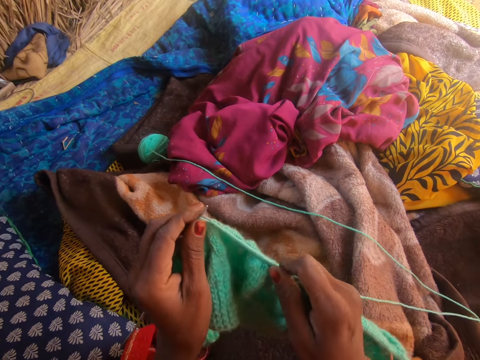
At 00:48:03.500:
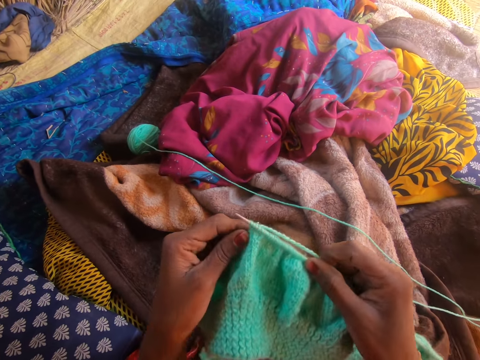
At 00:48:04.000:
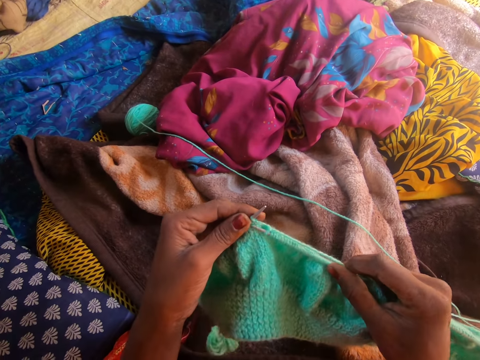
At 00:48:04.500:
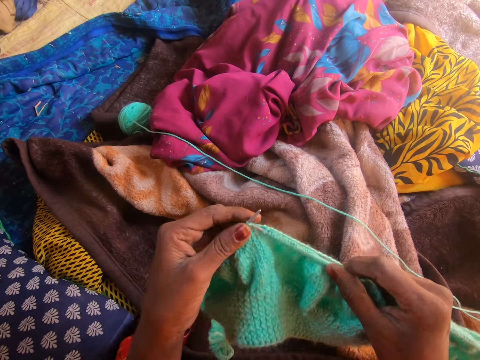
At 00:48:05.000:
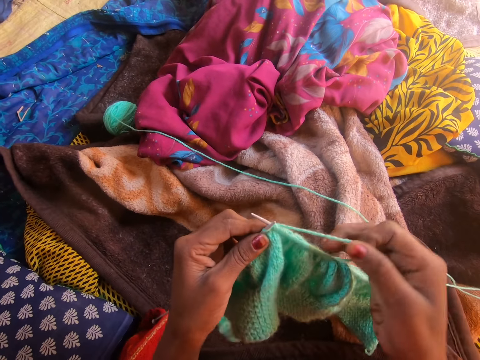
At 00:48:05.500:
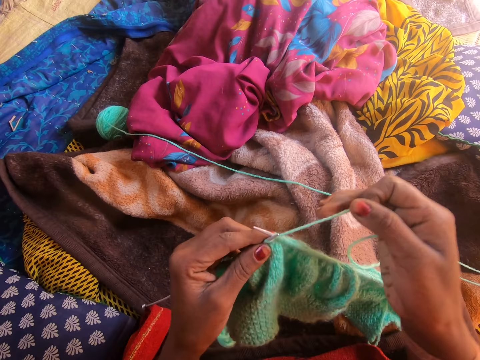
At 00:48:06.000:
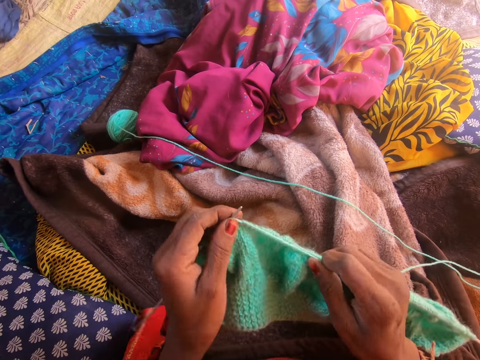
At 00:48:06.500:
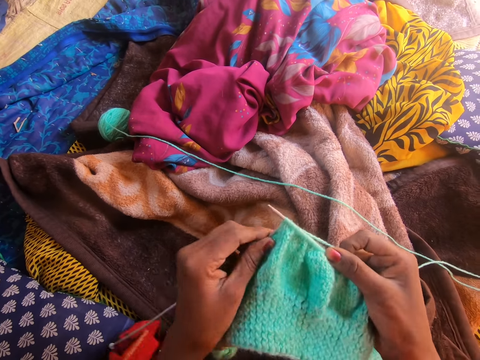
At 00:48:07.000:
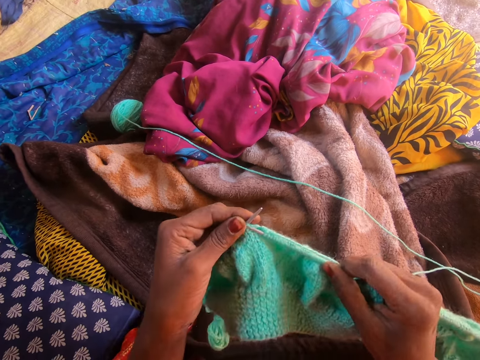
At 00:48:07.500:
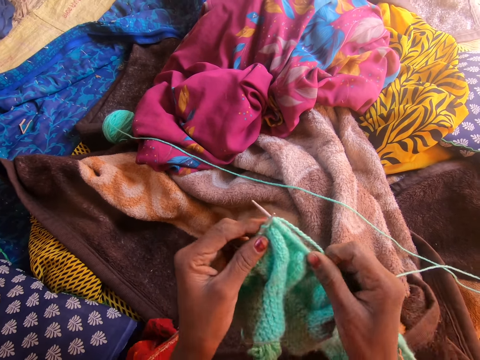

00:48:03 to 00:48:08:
The camera wearer knits the fabric.

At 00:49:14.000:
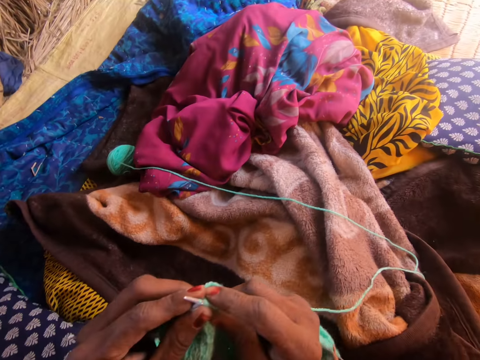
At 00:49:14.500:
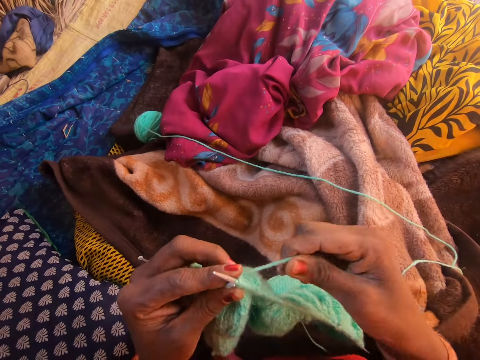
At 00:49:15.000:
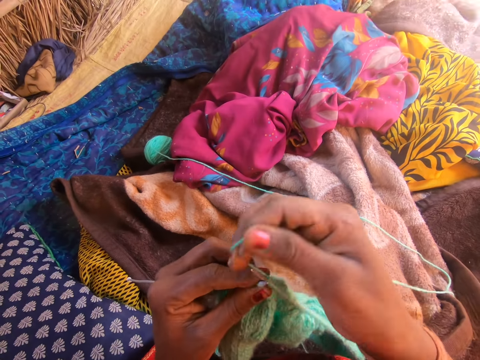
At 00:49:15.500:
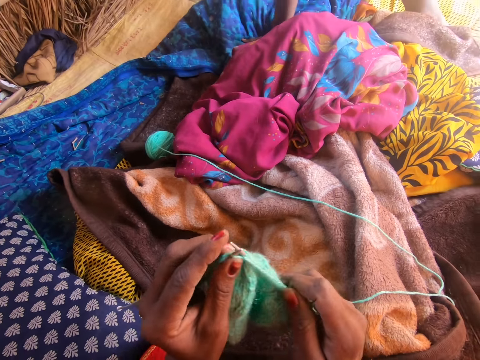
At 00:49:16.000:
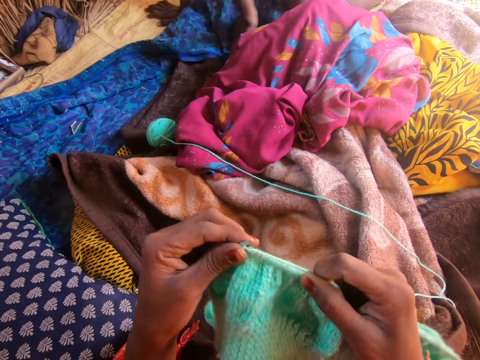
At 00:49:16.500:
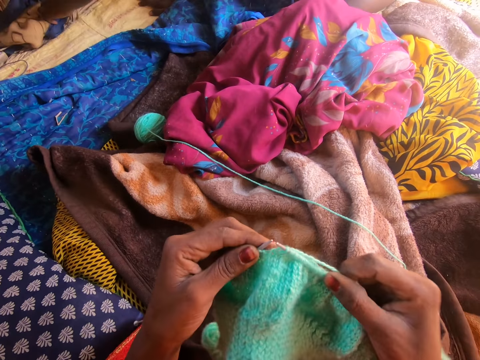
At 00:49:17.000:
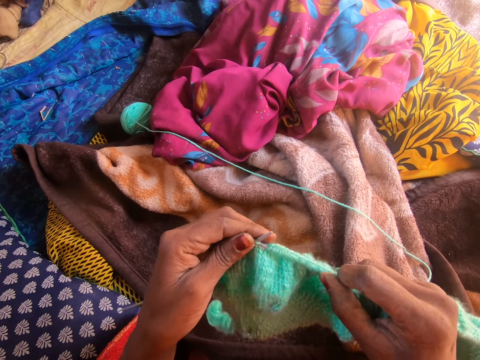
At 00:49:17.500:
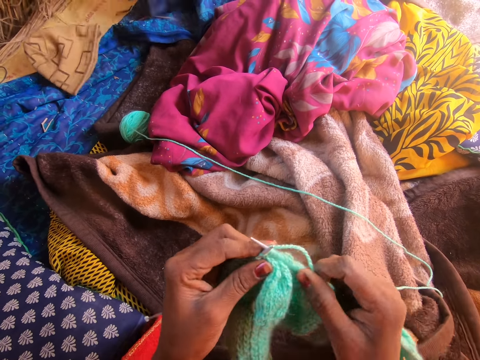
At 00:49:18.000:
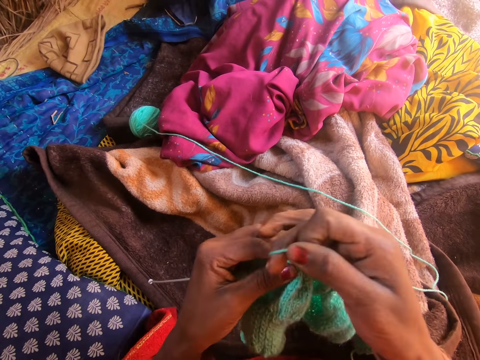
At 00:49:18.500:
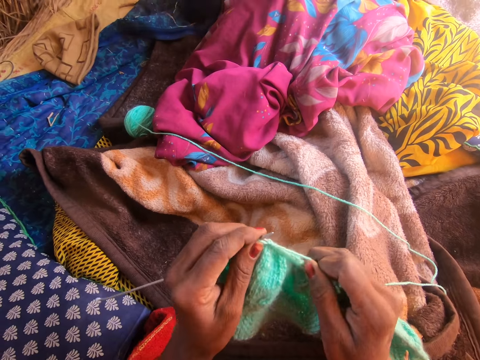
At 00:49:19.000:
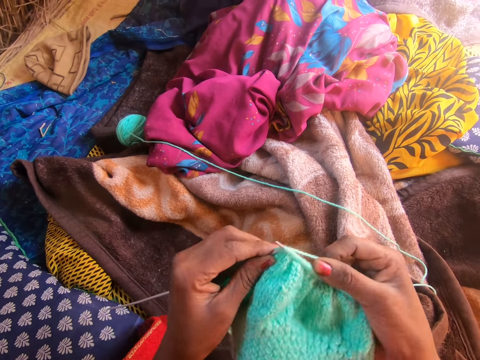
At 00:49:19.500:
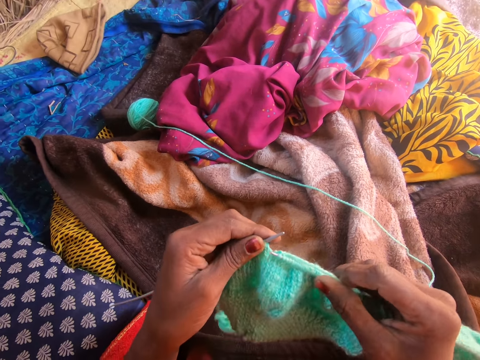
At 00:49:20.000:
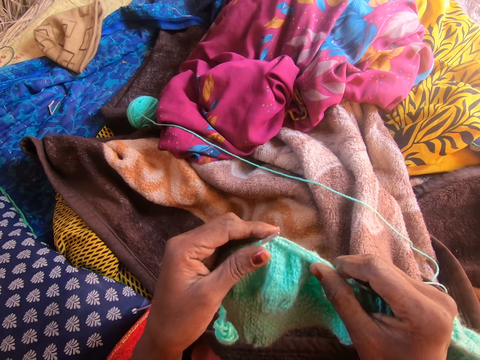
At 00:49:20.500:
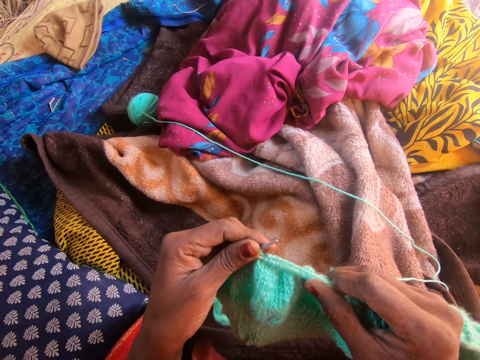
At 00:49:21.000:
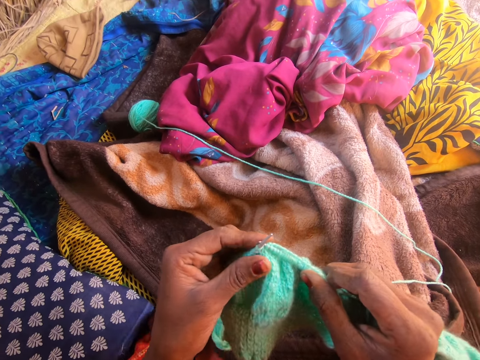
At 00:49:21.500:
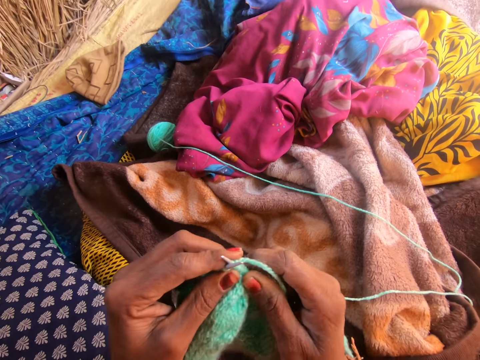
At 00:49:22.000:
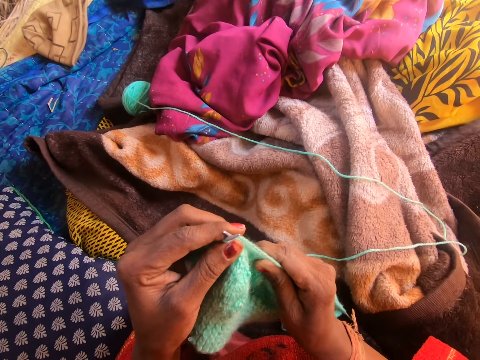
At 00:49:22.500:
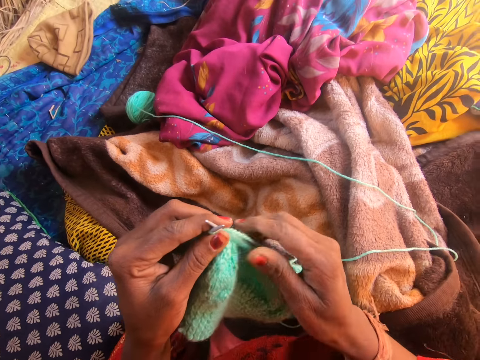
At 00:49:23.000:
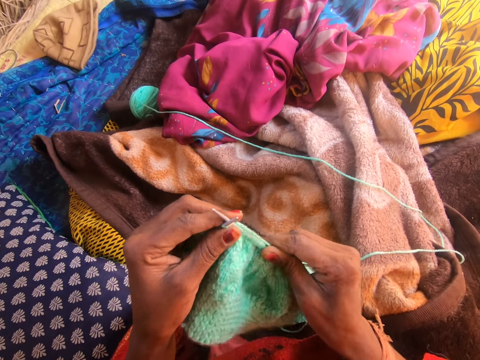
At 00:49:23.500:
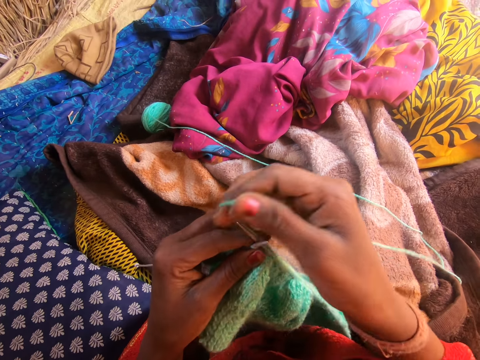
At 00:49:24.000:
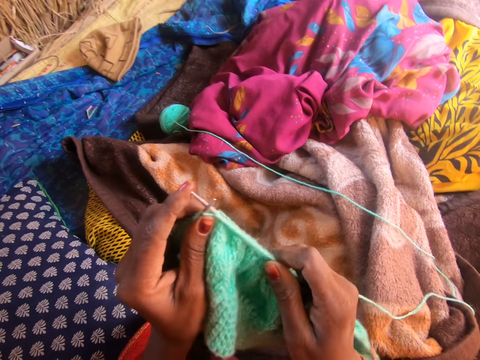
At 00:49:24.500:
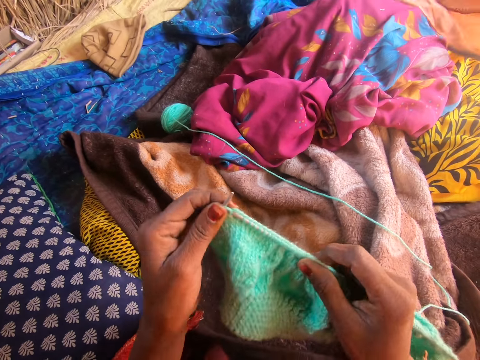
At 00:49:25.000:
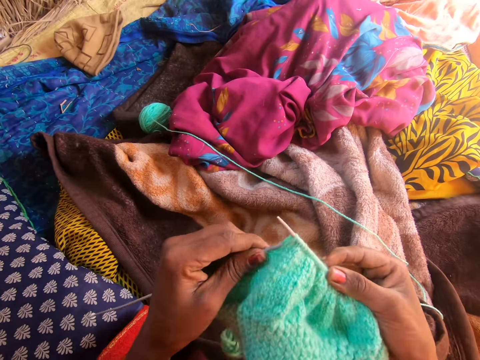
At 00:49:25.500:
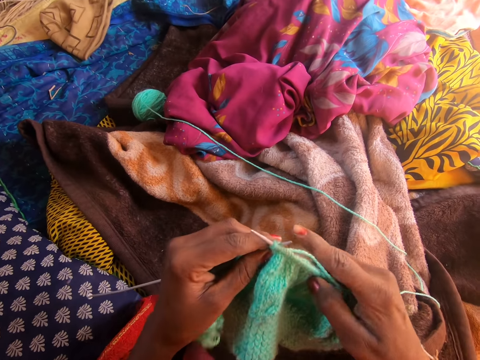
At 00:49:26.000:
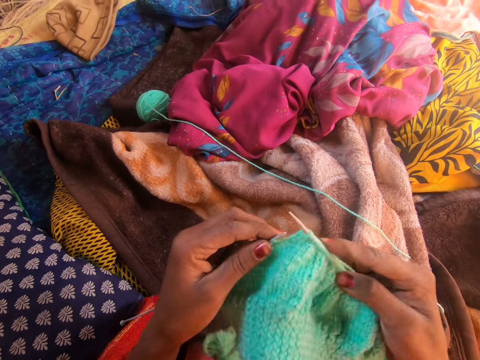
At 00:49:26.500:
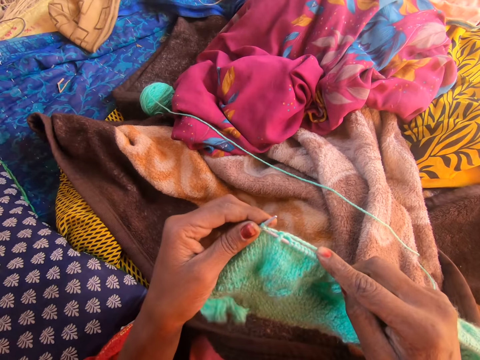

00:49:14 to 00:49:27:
A child crawls into the nest. The child kneels on the mat and picks a blue cloth up from the ground in the tent. The camera wearer knits the fabric. She adjusts the knitted yarn in the knitting needle with her right hand. She loops the yarn on the knitting needle. She knits the fabric with the knitting needle.

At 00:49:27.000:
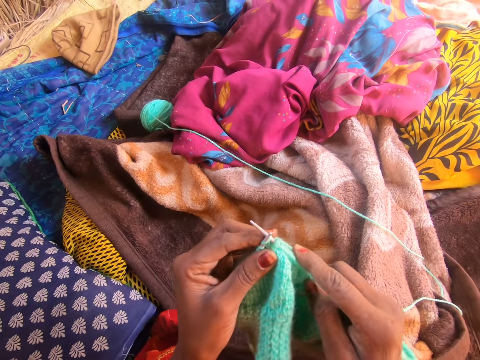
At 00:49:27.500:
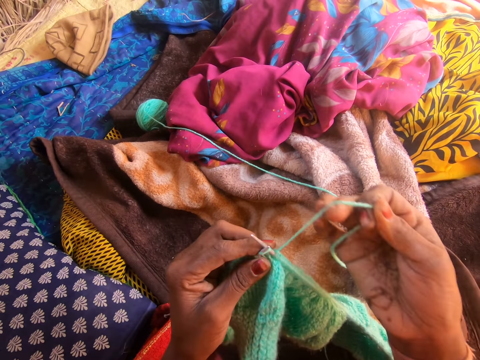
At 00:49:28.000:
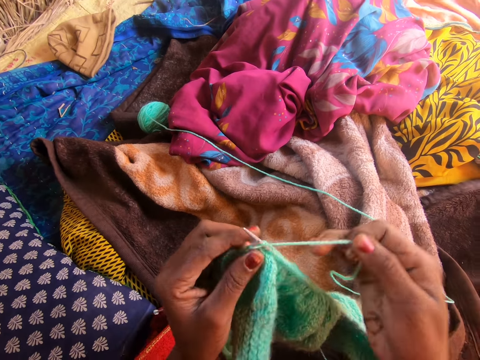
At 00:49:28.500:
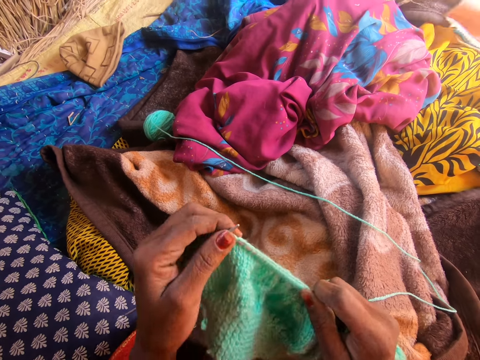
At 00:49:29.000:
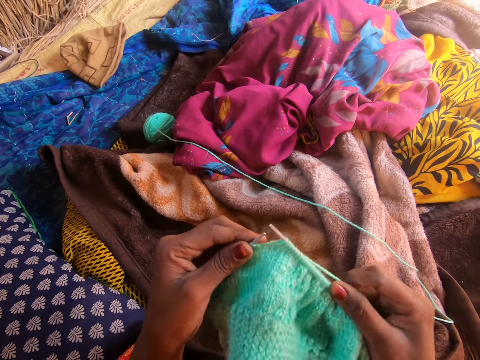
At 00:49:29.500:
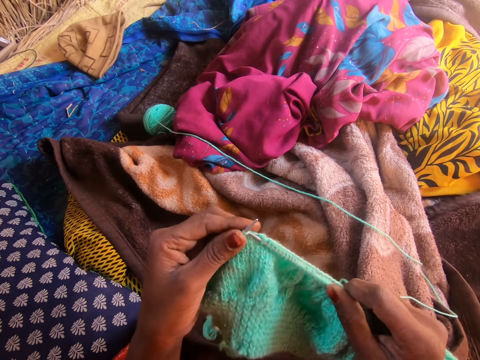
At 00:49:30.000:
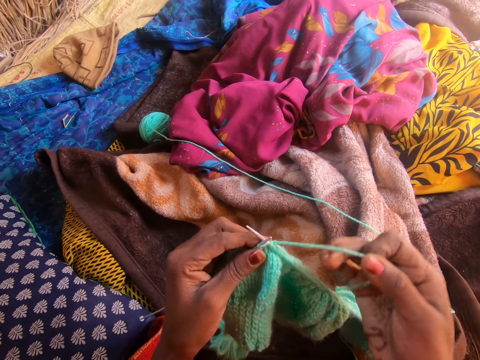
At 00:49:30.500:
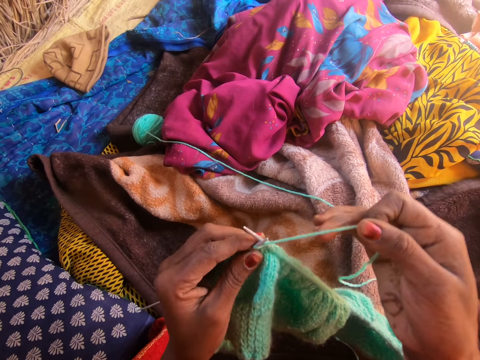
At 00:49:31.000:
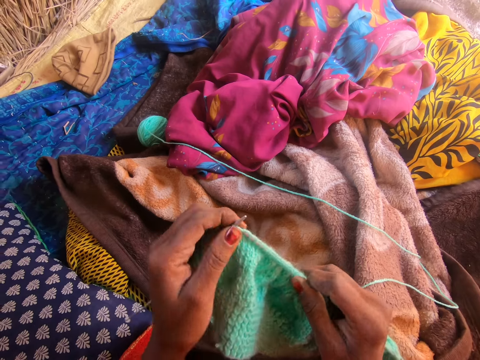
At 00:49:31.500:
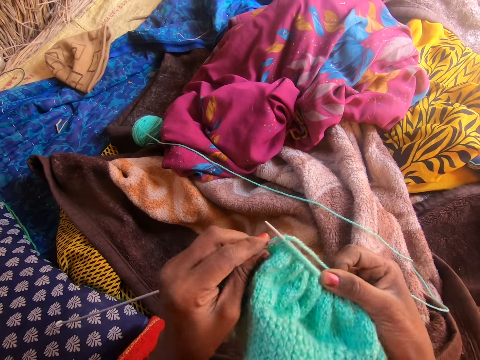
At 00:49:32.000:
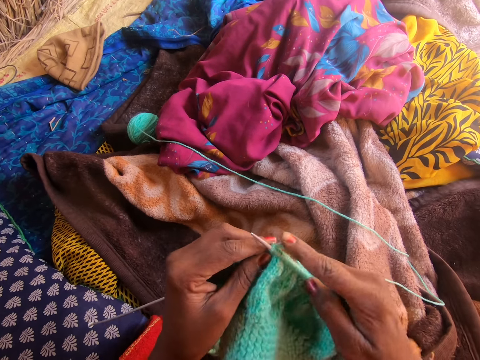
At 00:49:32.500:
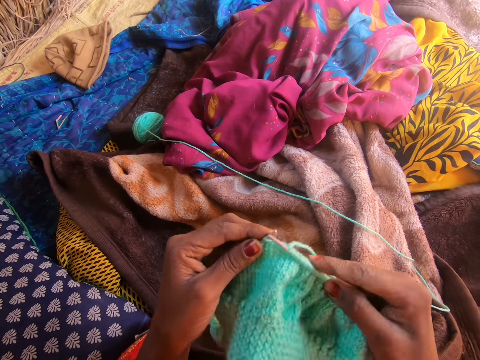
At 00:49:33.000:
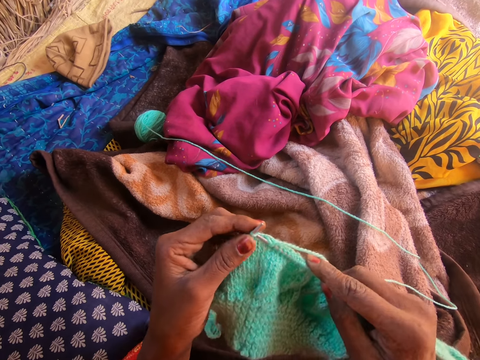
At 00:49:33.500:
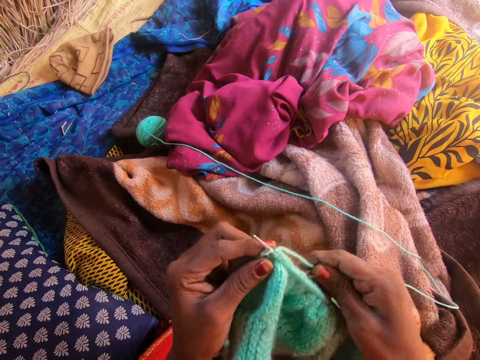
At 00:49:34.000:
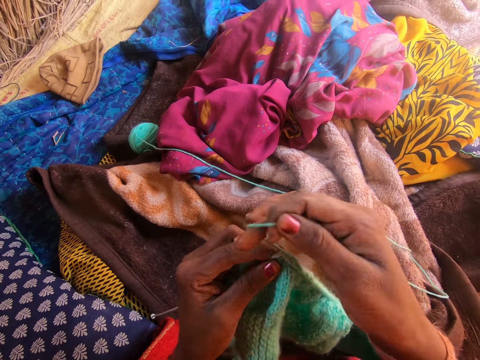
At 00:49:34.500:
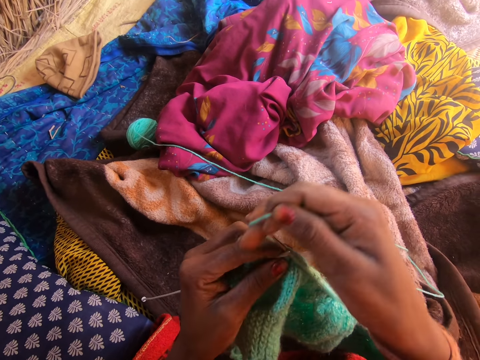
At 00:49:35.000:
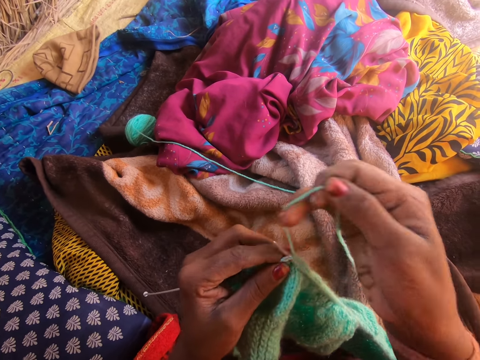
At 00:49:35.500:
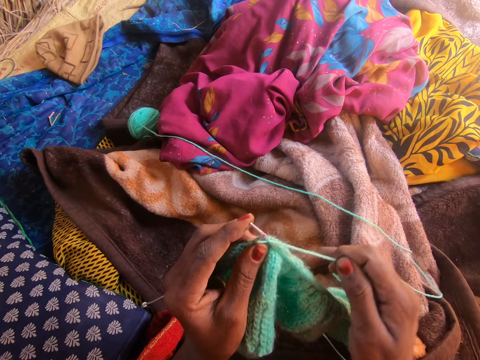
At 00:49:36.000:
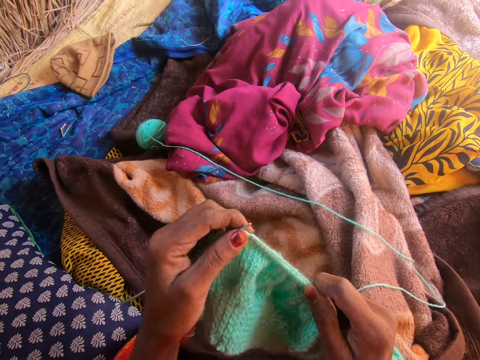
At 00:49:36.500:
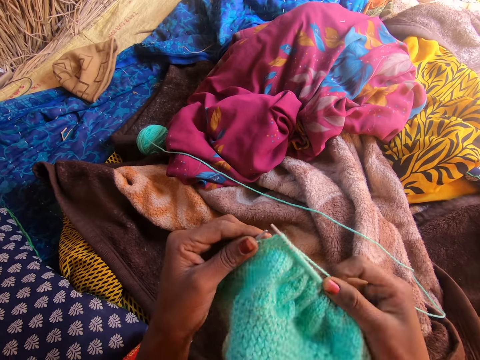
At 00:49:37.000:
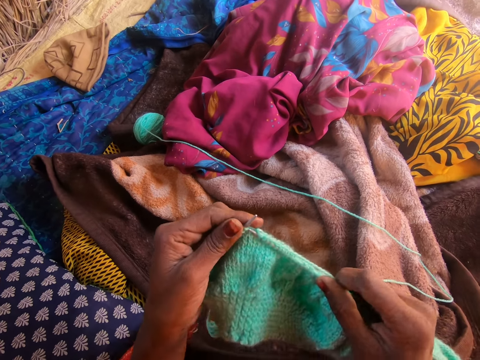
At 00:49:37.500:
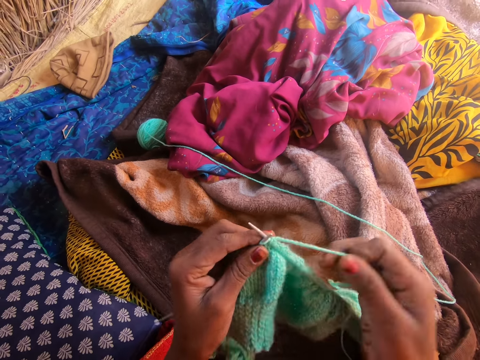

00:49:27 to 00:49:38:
The camera wearer loops the yarn on a knitting needle. They knit the fabric with the knitting needle. They loop the yarn on the knitting needle. They knit the fabric with the knitting needle. They loop the yarn on the knitting needle. They knit the fabric with the knitting needle.
